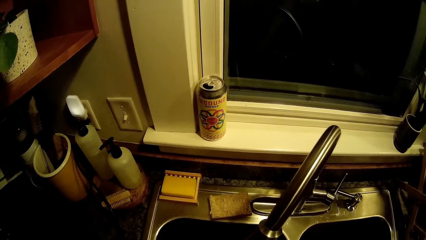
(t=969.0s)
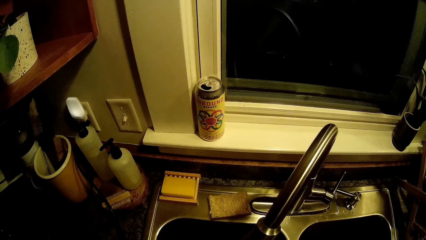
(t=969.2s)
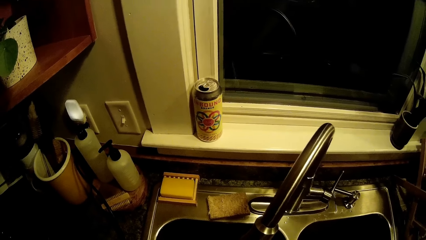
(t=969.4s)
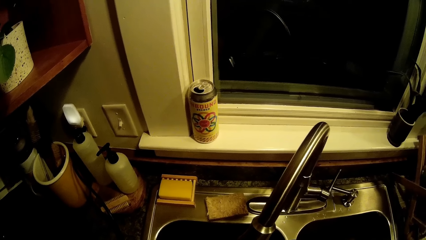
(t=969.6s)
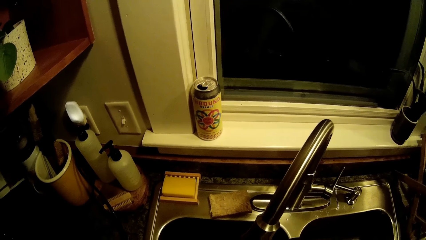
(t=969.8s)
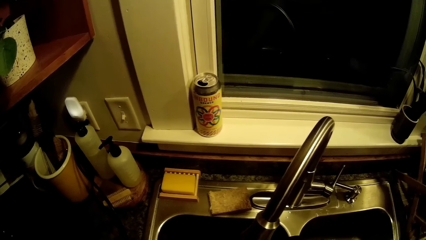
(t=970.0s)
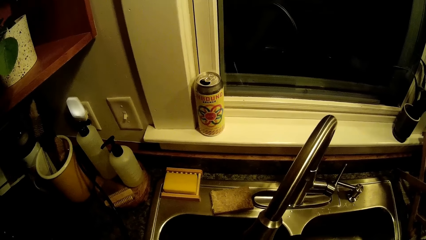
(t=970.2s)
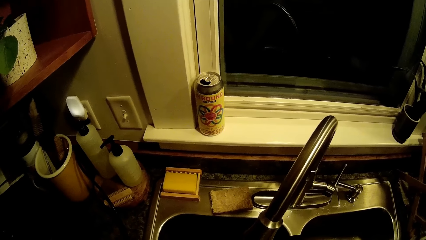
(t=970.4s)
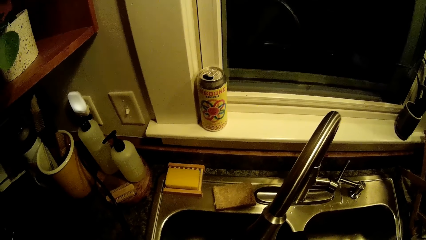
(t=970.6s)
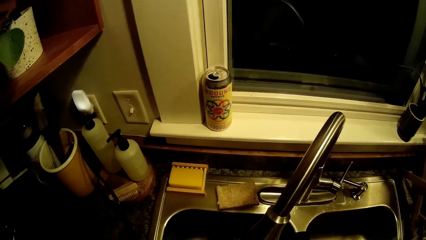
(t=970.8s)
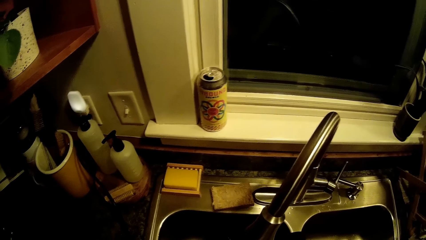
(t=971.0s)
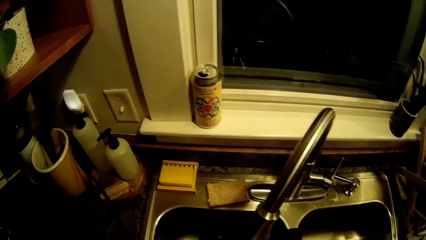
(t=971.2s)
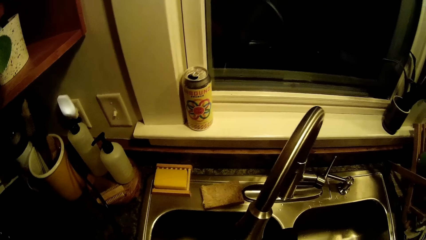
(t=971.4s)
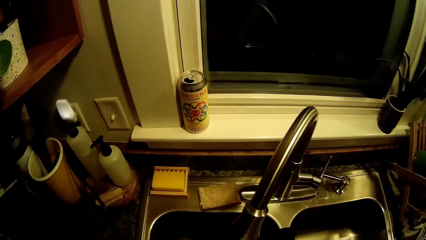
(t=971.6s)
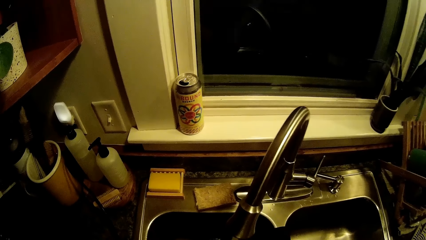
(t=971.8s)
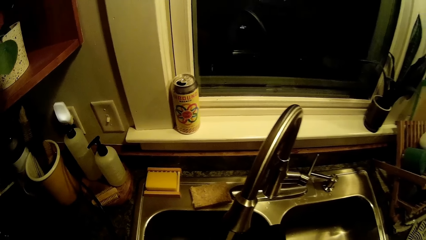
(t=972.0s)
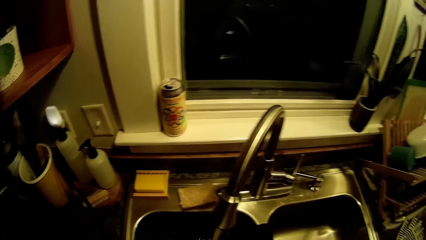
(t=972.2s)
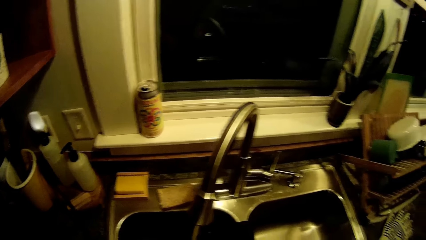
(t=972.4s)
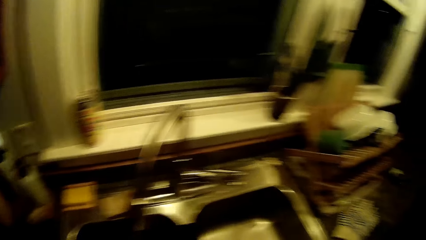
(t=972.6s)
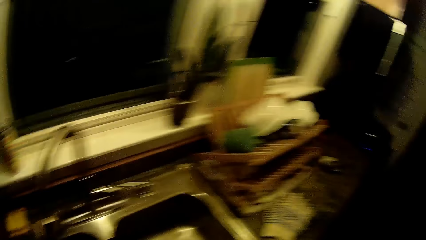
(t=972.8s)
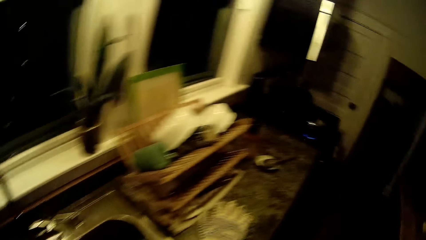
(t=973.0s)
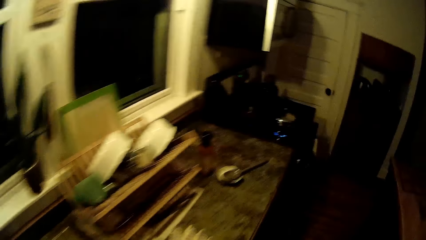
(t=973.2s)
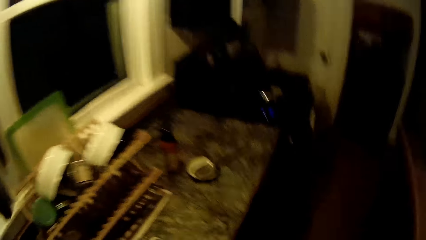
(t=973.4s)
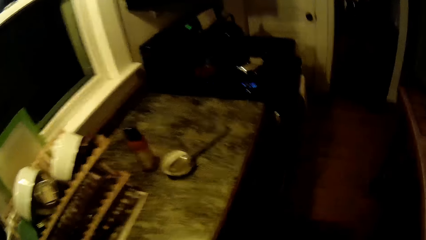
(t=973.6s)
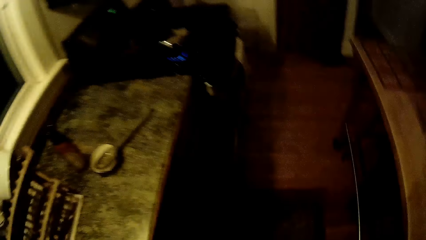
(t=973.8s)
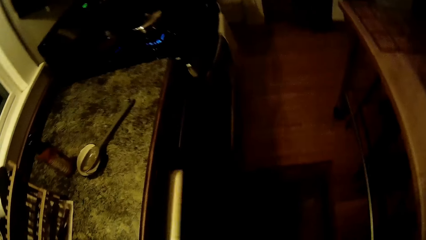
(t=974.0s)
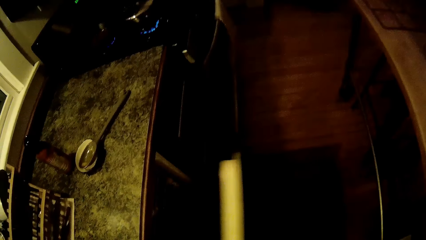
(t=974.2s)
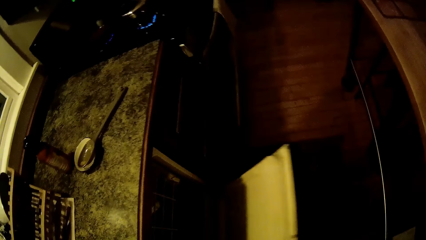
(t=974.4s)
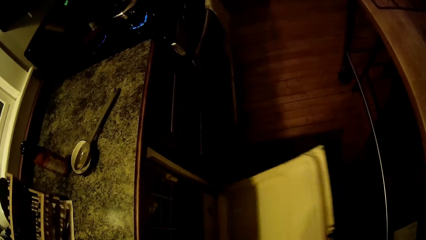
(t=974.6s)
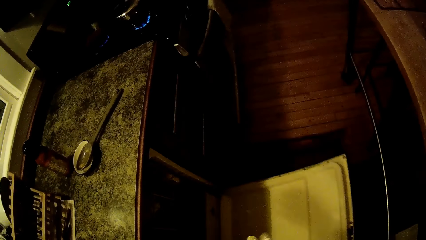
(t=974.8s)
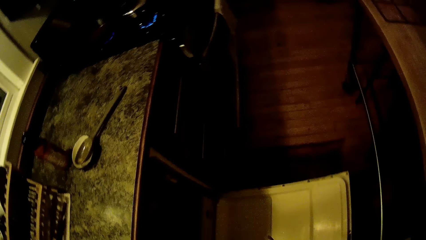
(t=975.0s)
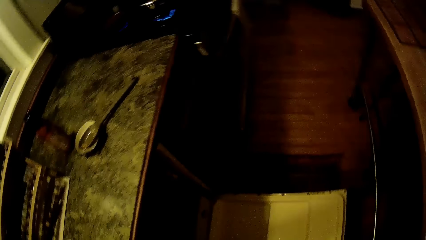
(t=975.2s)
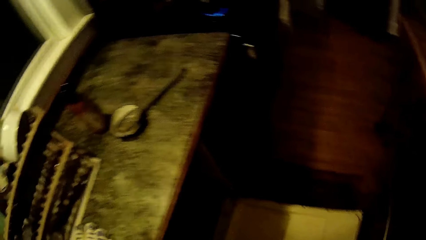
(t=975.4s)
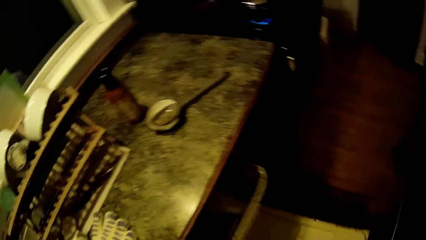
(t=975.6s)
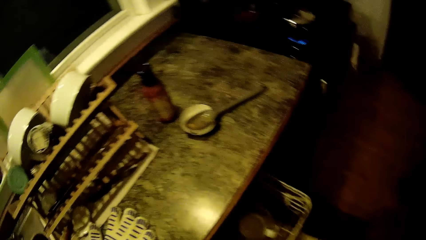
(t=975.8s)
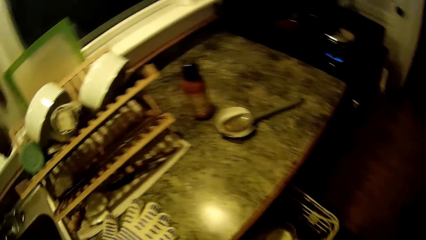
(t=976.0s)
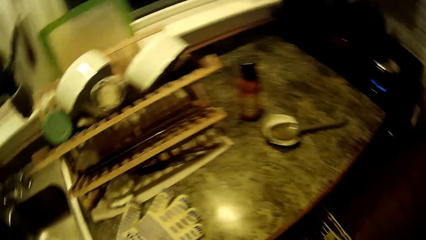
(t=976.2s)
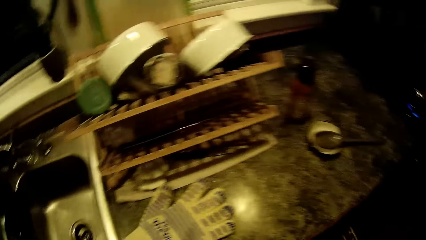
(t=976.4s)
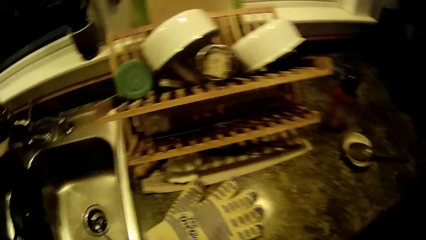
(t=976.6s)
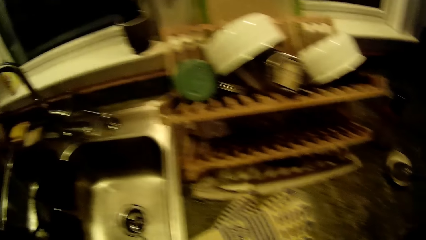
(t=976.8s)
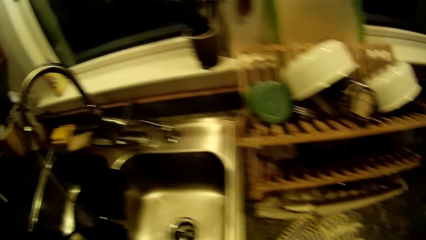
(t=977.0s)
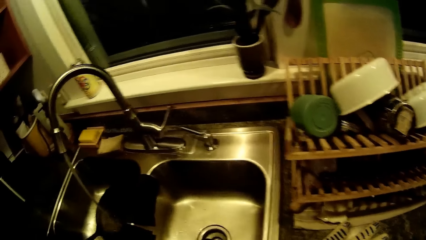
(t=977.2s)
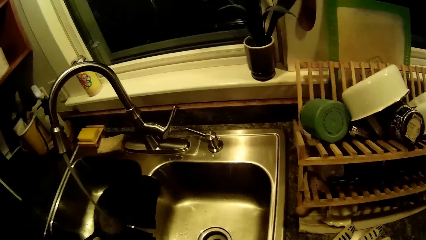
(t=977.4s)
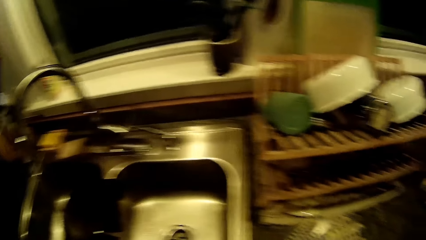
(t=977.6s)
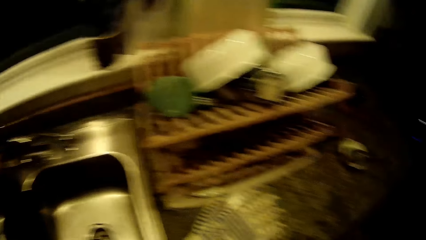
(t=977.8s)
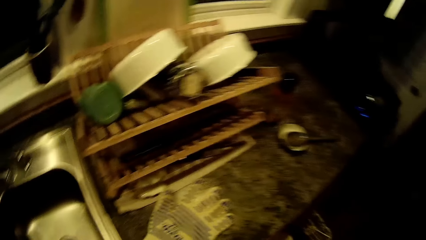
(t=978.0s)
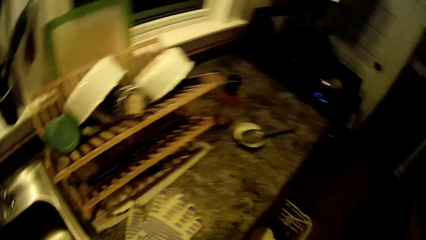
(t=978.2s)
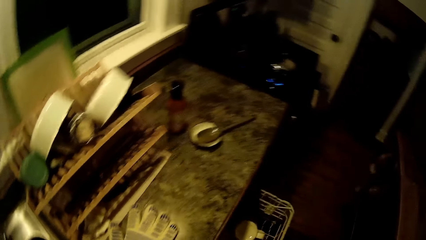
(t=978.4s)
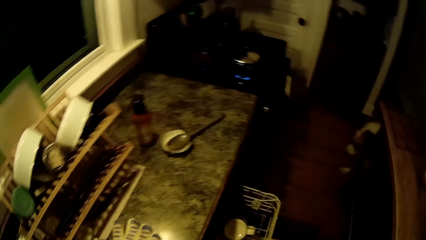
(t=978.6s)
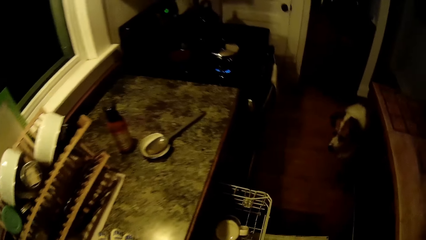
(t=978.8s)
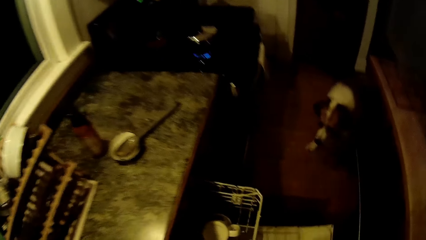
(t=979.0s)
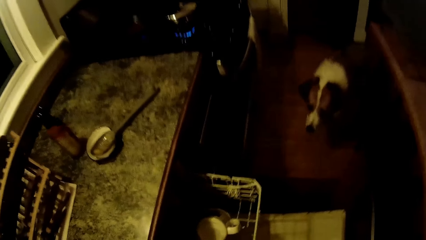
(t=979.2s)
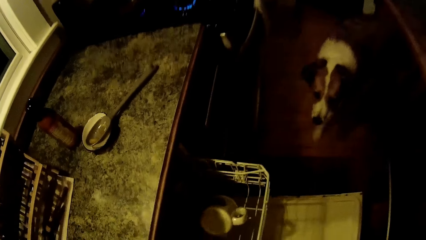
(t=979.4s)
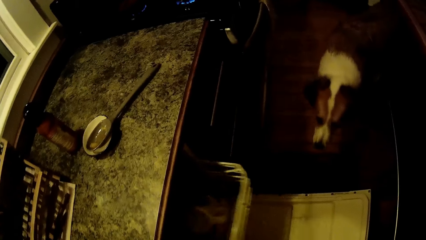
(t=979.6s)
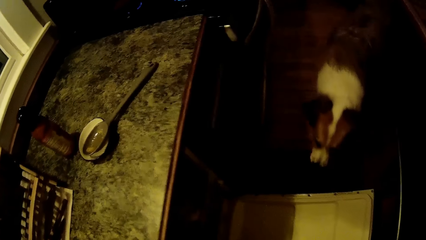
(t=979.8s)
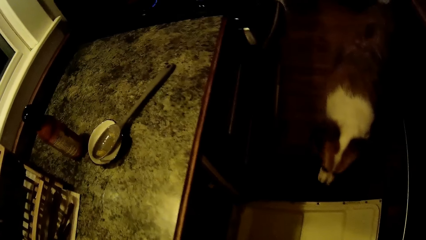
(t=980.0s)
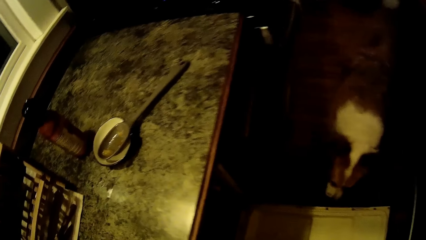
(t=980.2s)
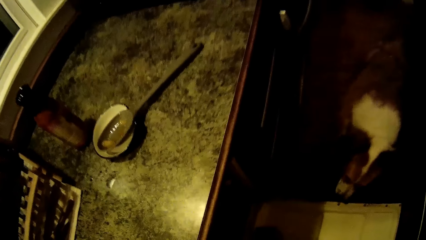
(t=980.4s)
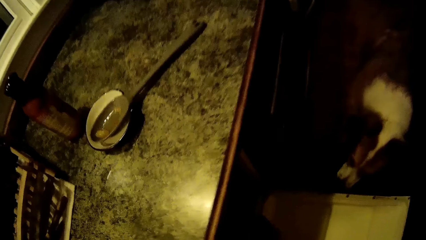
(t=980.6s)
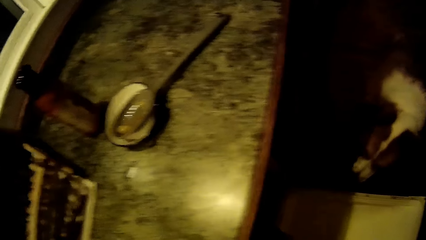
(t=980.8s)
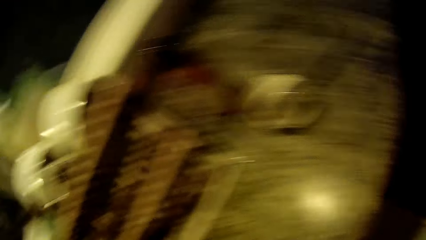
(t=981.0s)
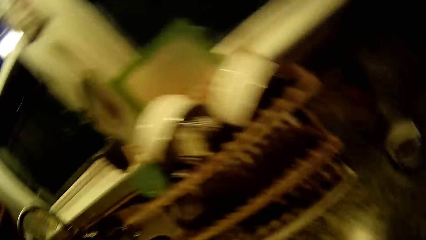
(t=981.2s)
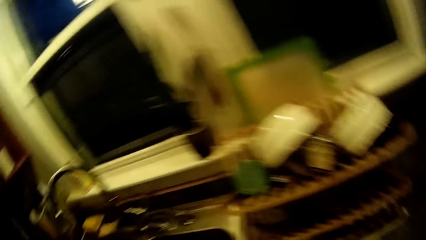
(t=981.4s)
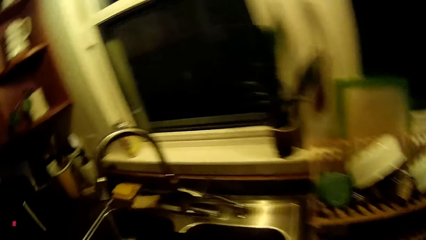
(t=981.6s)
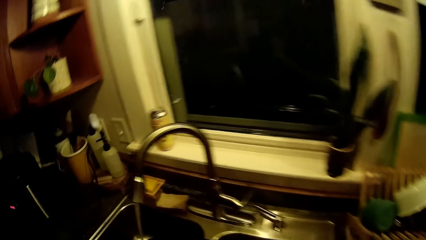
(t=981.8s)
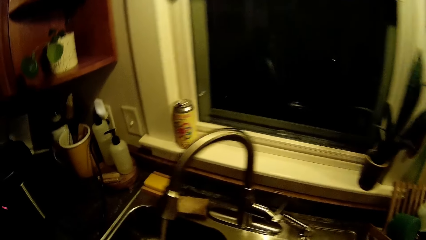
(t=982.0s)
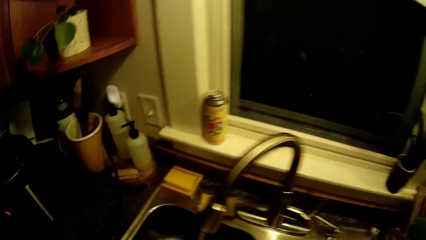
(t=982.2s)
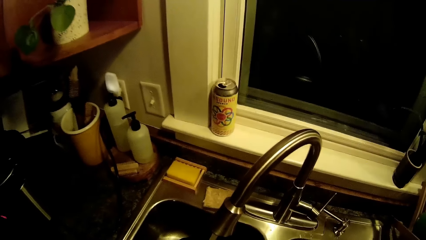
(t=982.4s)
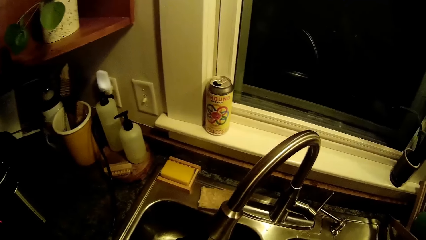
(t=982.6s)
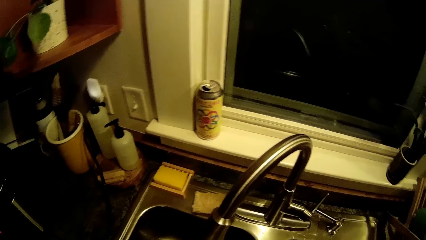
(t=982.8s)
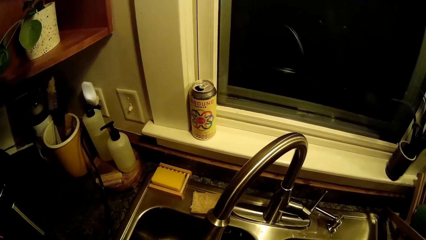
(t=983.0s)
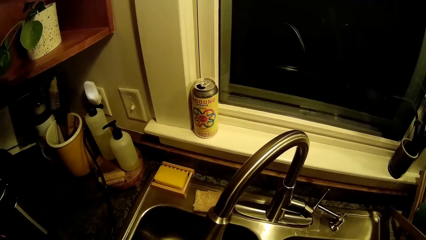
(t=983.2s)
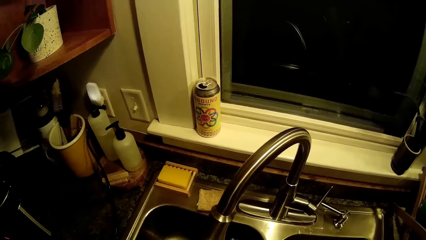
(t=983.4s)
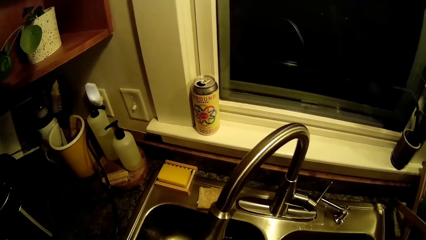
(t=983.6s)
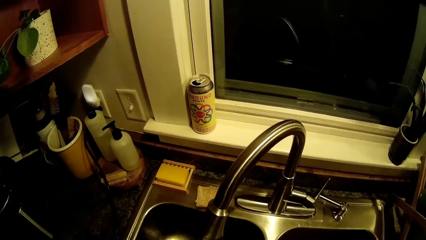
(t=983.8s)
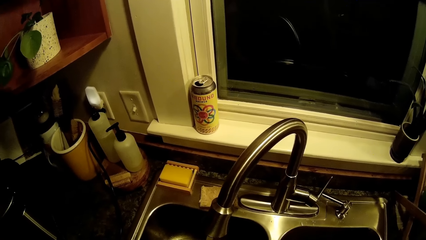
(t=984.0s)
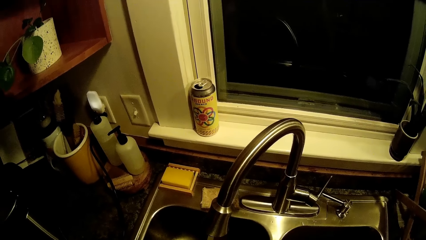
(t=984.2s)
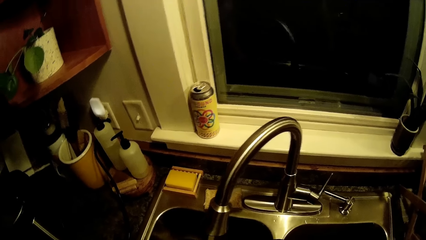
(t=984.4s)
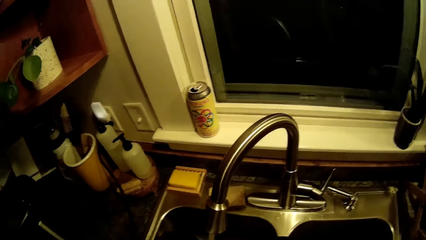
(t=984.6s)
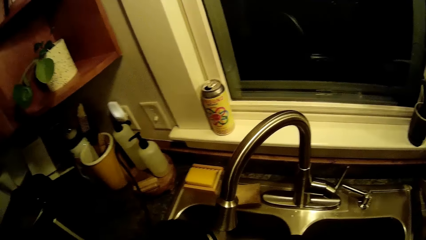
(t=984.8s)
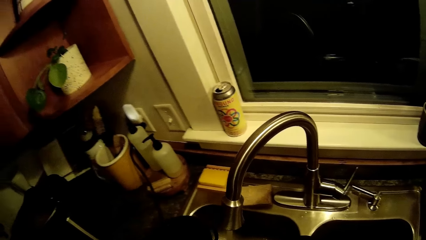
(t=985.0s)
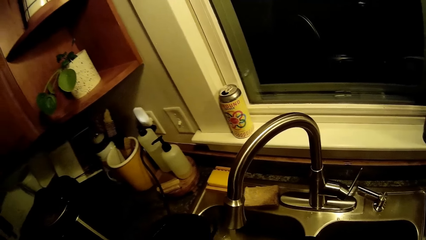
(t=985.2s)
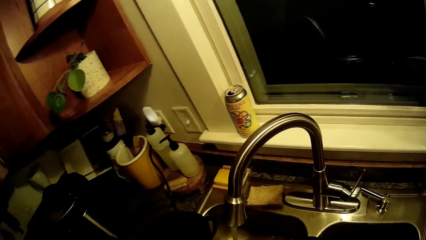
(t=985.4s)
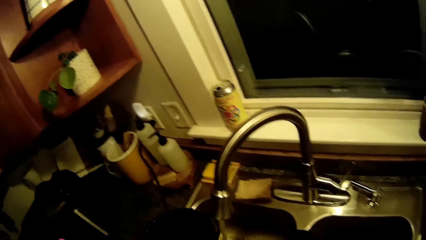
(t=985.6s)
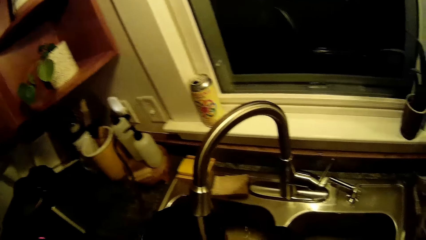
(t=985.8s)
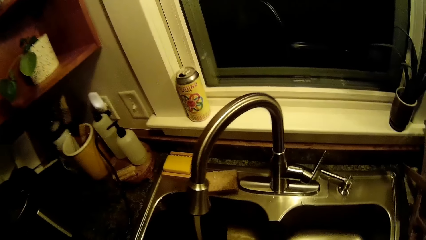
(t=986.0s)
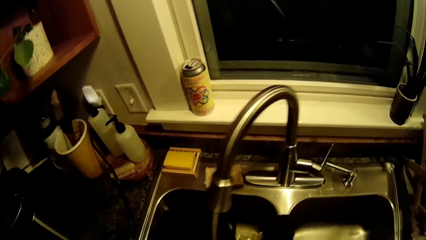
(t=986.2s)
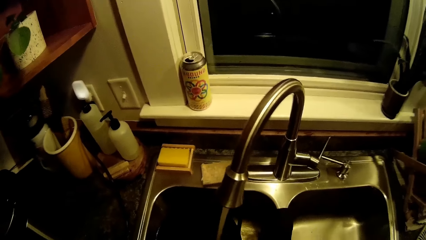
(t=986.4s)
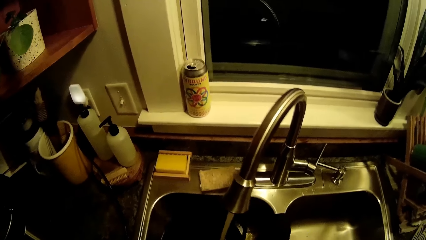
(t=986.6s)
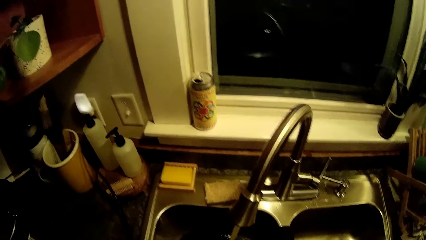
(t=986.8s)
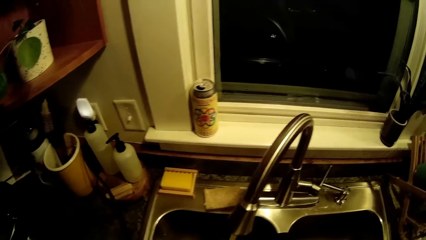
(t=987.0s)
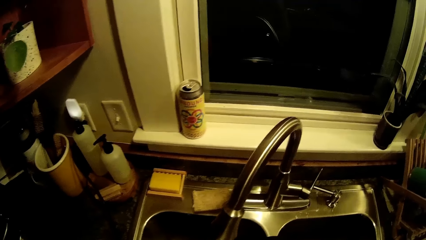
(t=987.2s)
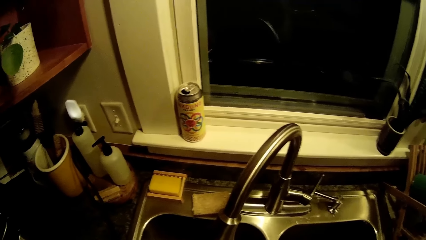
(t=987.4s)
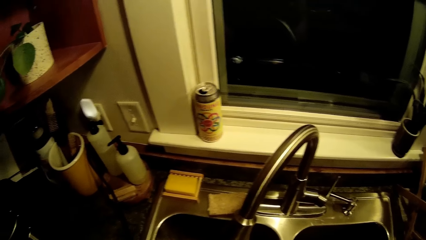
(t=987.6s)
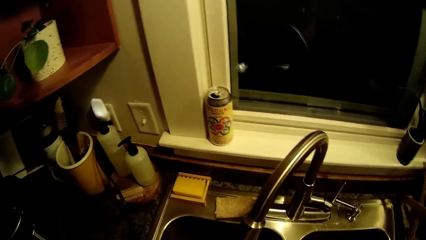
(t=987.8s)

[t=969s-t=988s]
The camera wearer walks around the room. He opens a dishwasher or oven with his right hand. He looks into the oven. He opens a drawer in the dishwasher with his right hand. He walks around the room. He closes the oven. He picks up a pot in the dishwasher with his right hand. He walks around the kitchen. He rinses the pot with water from the tap in the kitchen sink with his left hand. He washes the utensils.
